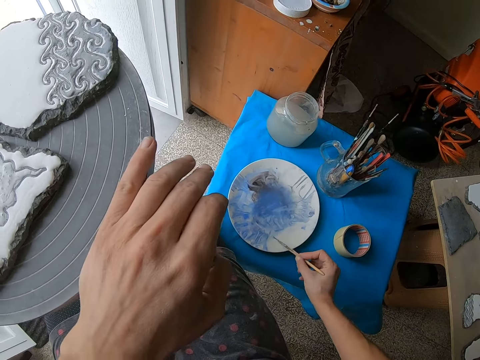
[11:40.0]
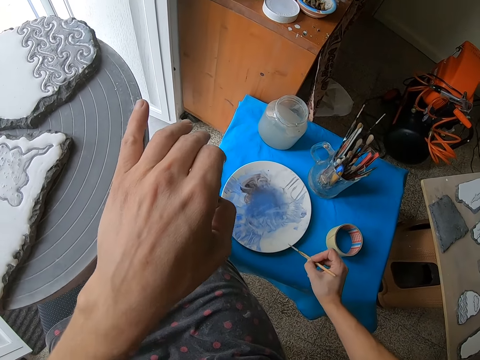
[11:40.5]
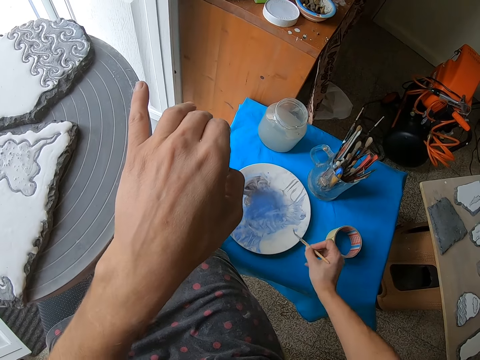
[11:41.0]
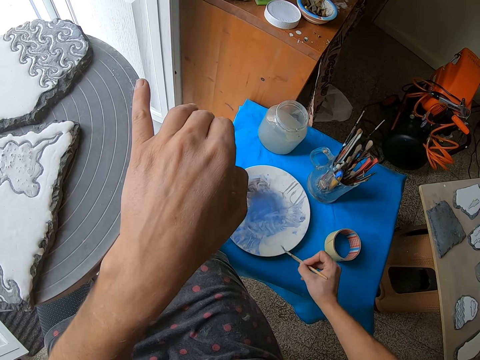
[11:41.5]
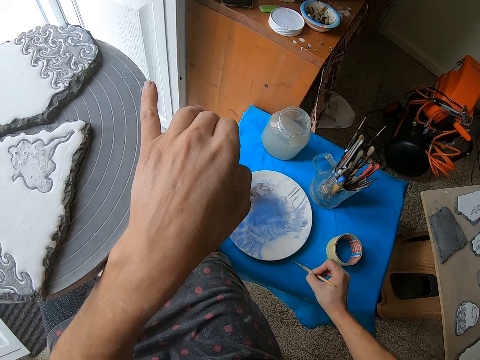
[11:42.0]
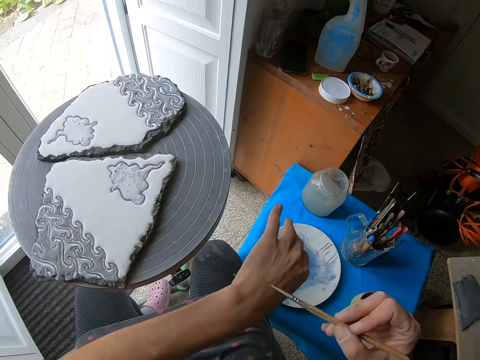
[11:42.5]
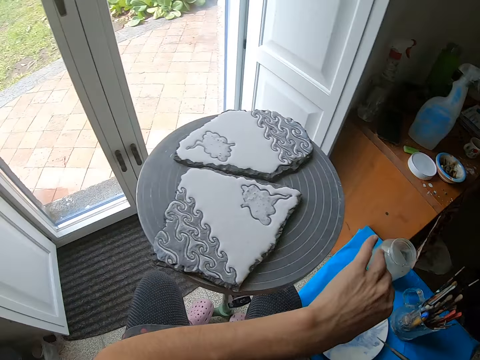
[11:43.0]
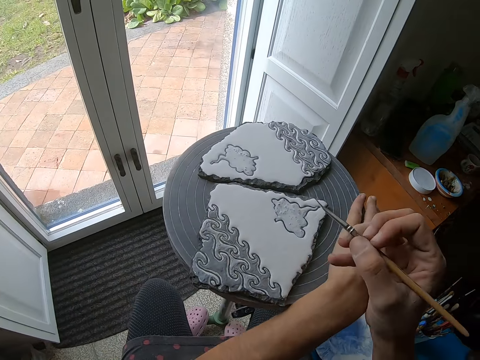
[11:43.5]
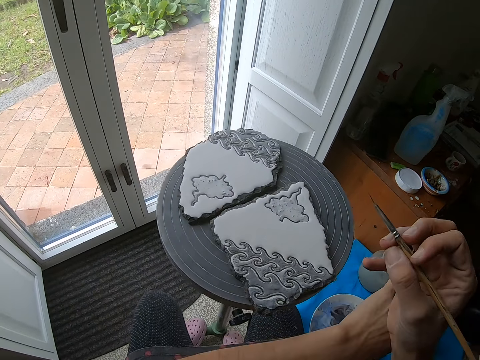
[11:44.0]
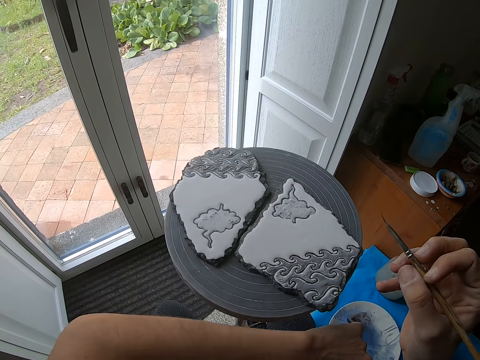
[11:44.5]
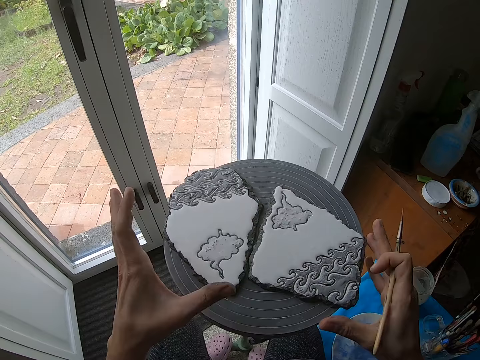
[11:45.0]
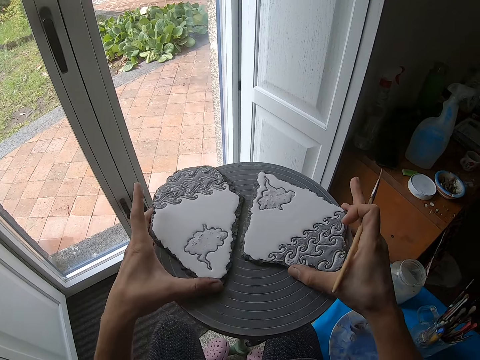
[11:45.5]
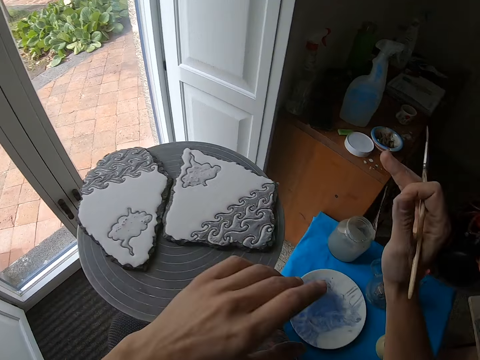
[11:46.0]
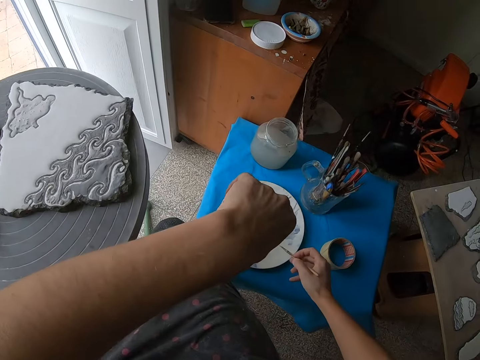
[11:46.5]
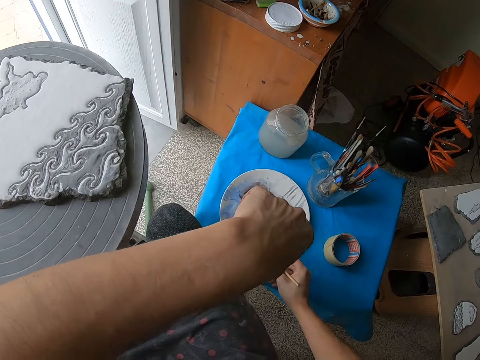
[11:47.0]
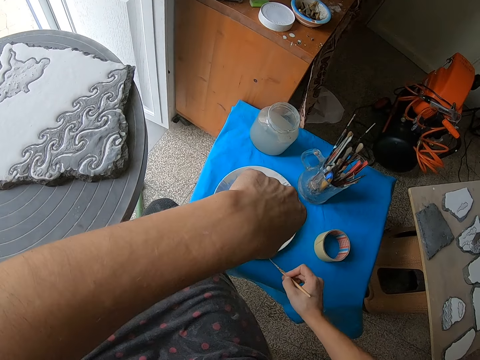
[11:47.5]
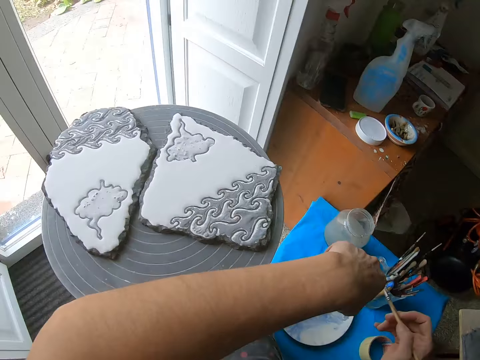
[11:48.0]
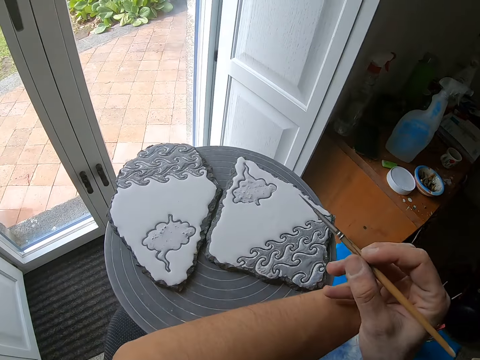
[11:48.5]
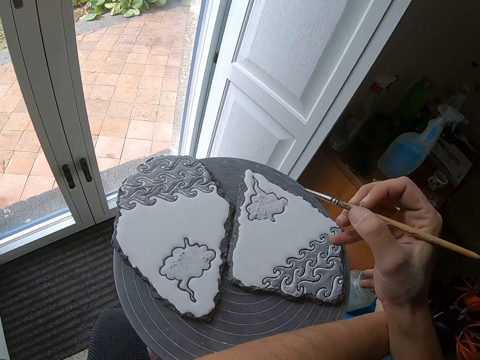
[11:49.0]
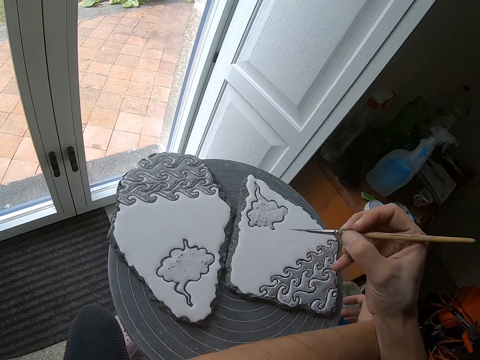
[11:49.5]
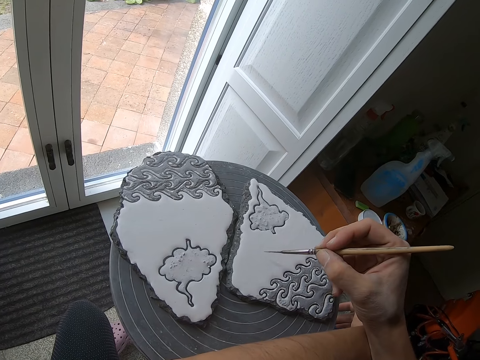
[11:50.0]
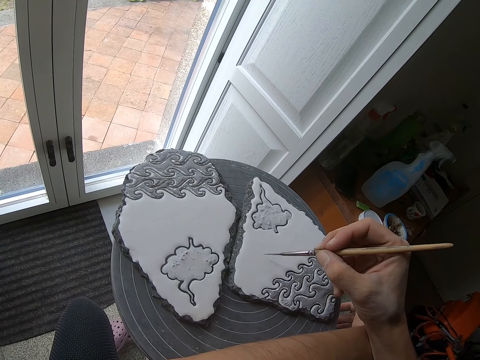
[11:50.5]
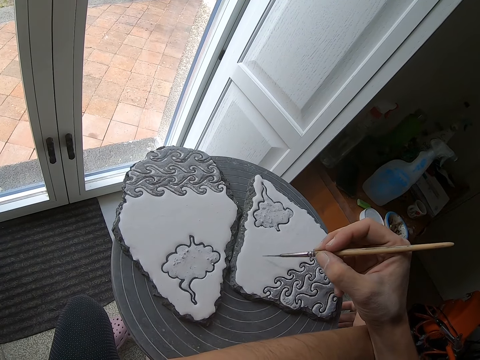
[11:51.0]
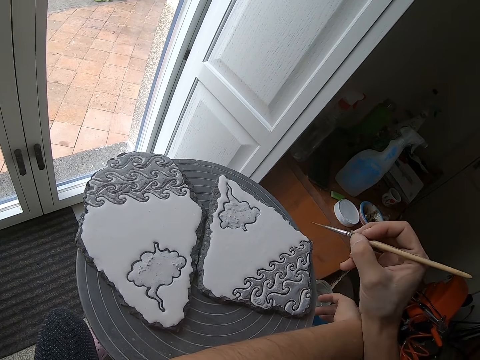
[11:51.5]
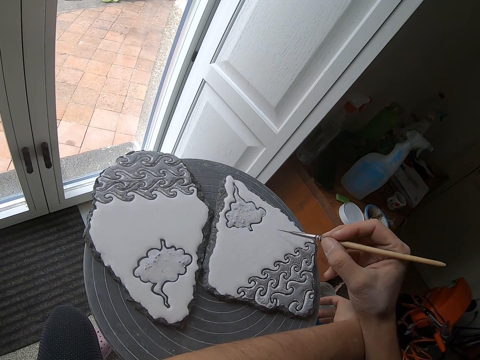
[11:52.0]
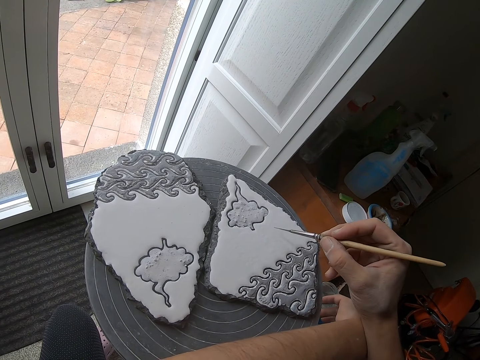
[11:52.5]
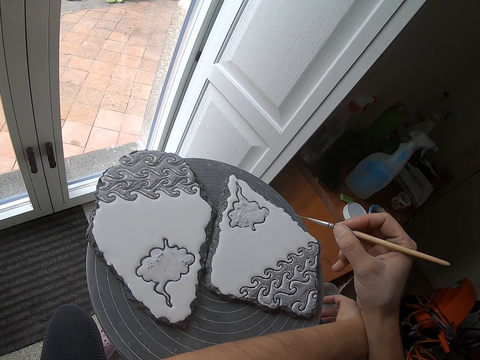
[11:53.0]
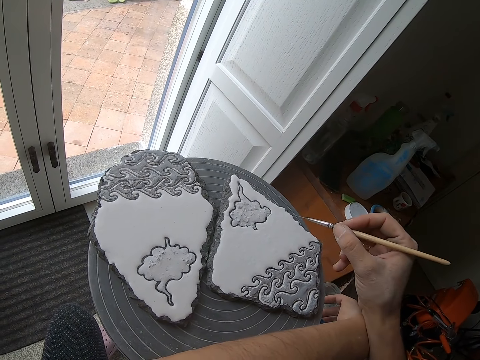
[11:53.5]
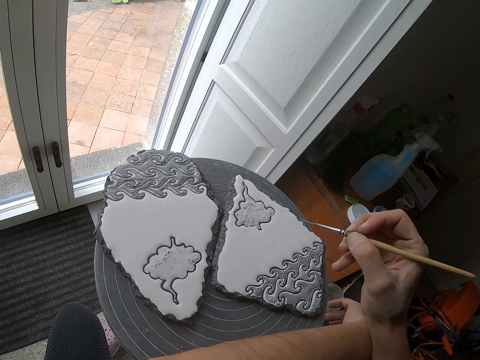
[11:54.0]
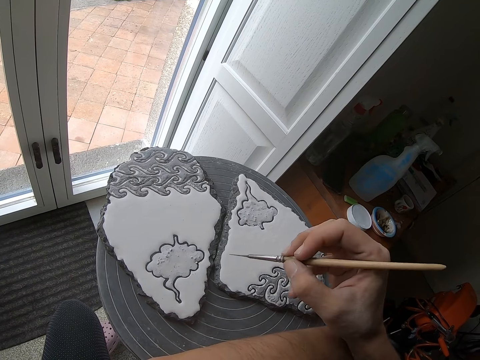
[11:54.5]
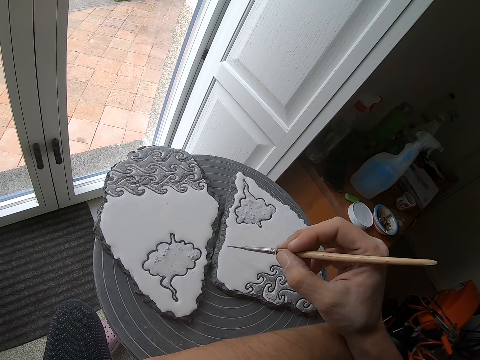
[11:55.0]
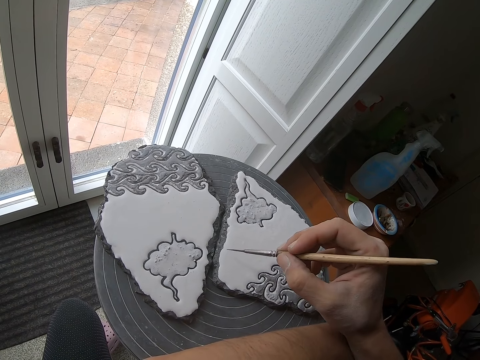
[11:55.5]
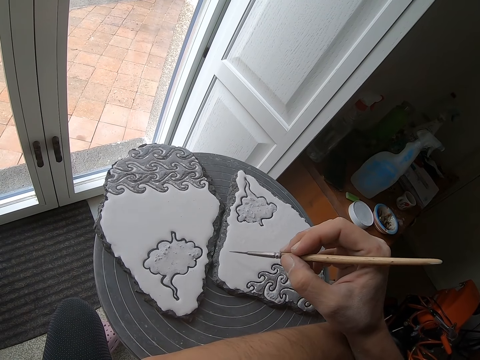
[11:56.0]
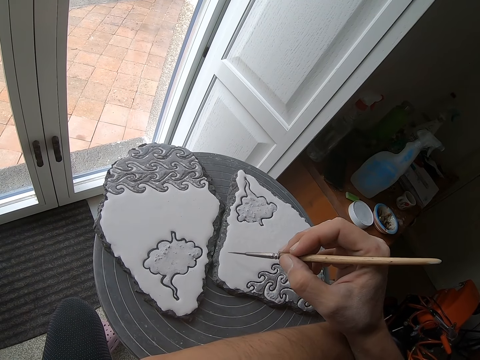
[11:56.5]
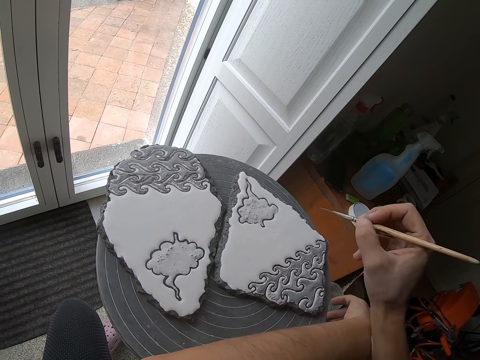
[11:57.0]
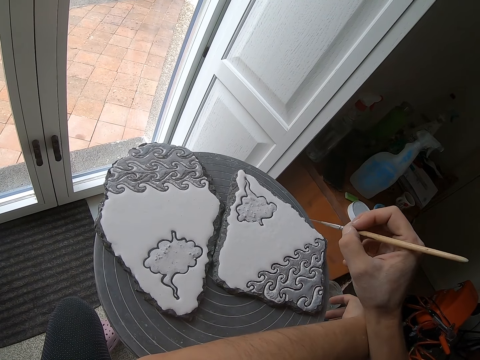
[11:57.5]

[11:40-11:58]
The camera wearer wipes the paint brush in the mixed color on the plate with his right hand. He turns the pottery wheel with his left hand. He applies paint on his hand. He rotates a stand. He pushes portrait stones. He looks at his hand. He dips the brush in paint. He designs the ceramic craft on the pottery wheel with the paint brush in his right hand. He holds the paintbrush near a portrait stone.

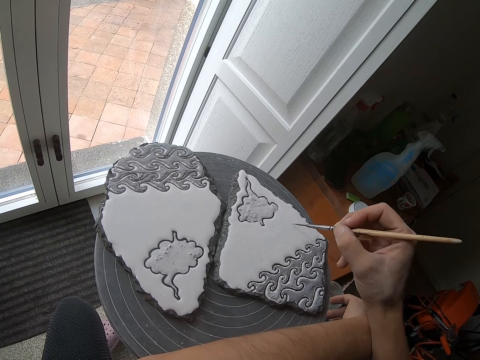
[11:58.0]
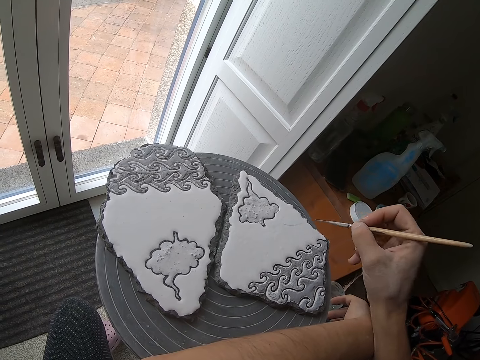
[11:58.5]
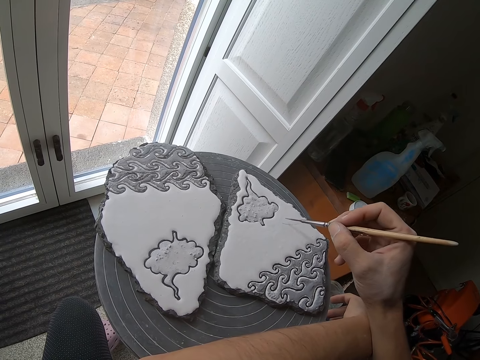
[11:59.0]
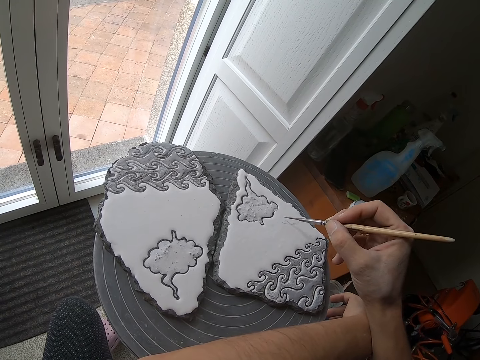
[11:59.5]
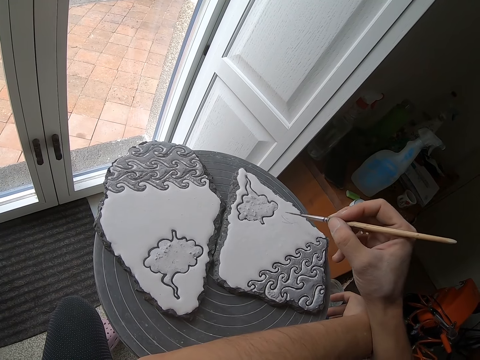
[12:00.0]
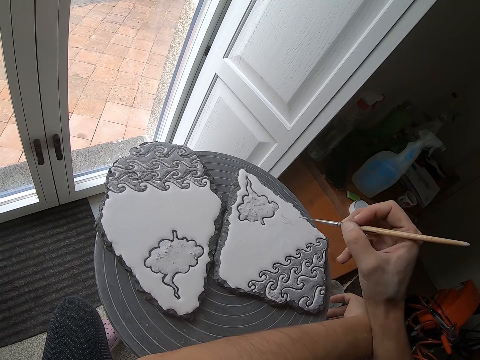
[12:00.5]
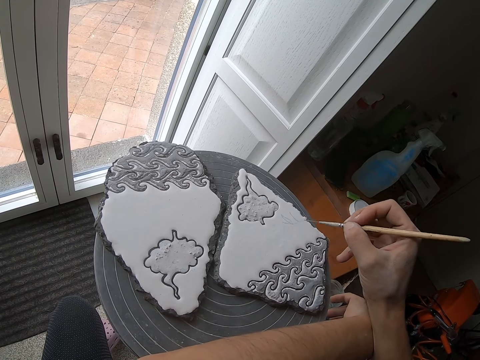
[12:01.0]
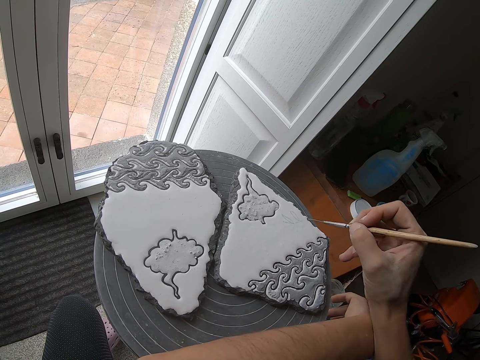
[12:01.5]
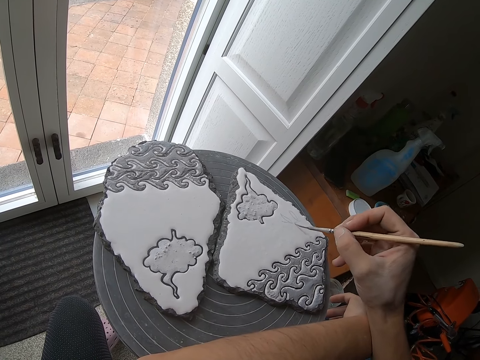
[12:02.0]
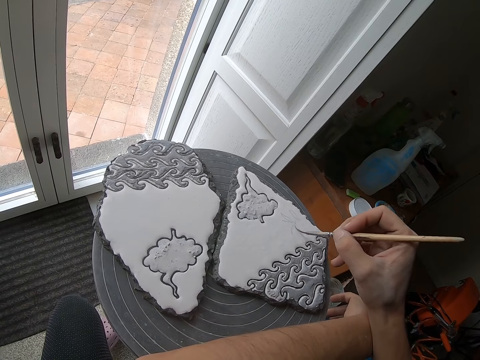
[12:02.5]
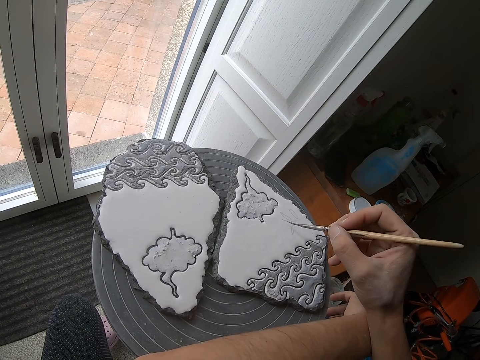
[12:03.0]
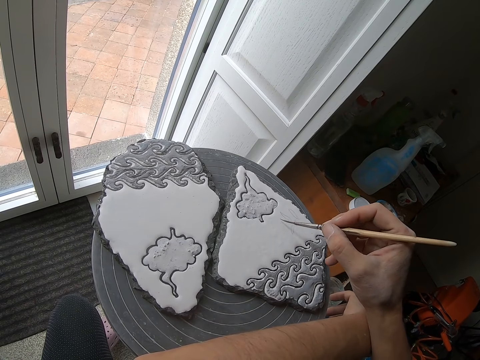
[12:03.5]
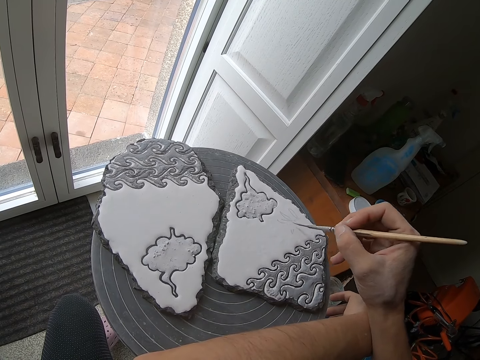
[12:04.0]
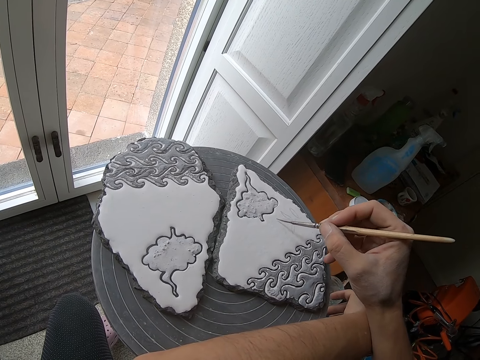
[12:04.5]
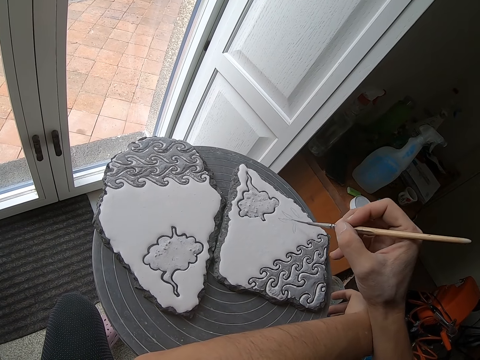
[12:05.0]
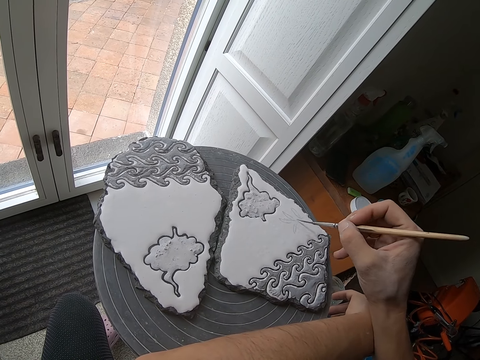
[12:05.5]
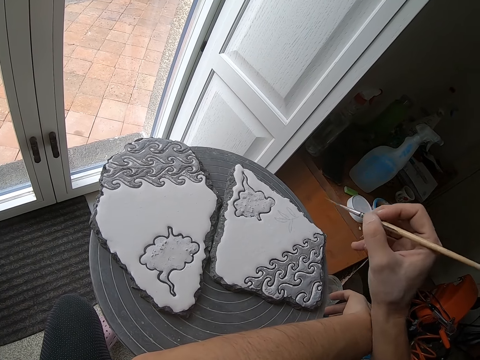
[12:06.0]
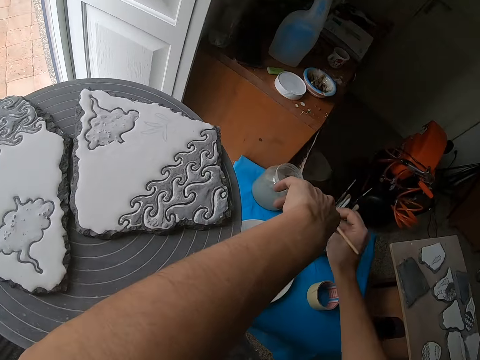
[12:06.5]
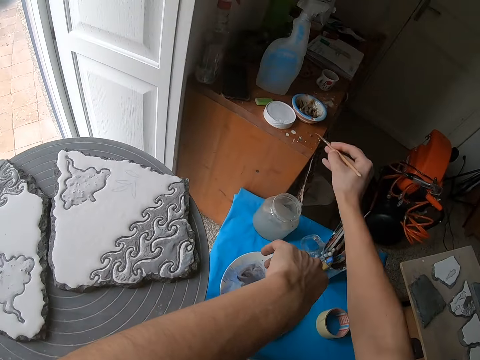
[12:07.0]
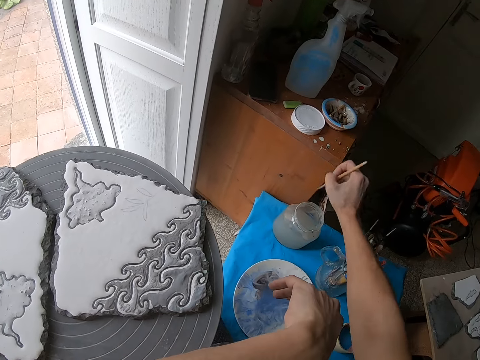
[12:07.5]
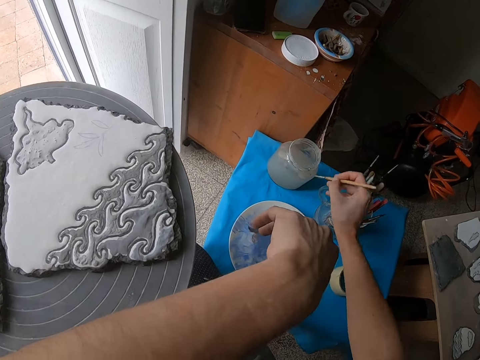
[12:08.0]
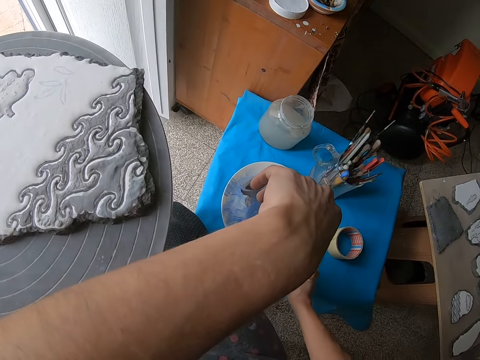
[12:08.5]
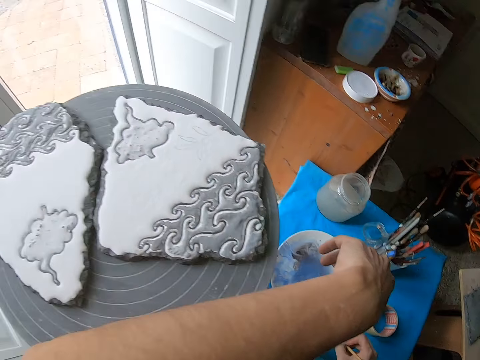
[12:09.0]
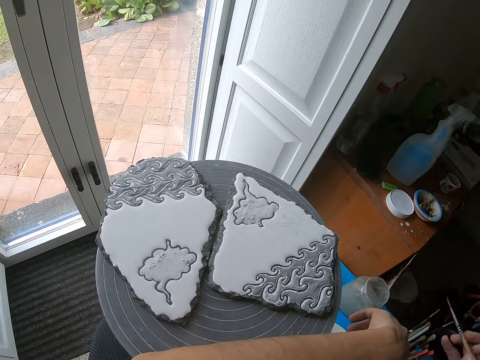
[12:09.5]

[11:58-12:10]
The camera wearer paints a portrait stone. He rinses the paint brush in the glass jar or tin with water on the stool with his right hand. He wipes the paint brush in the mixed color on the plate with his right hand.
